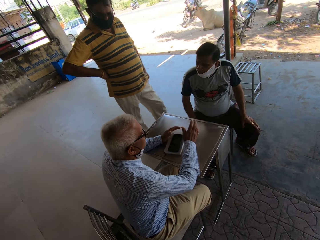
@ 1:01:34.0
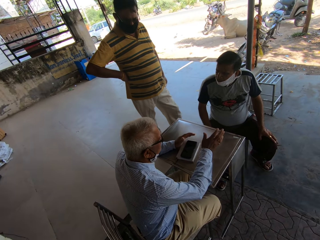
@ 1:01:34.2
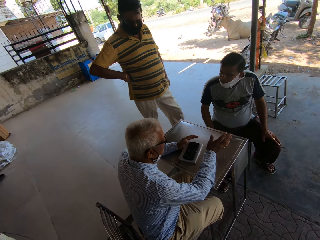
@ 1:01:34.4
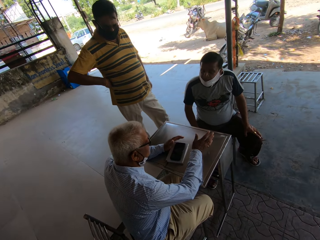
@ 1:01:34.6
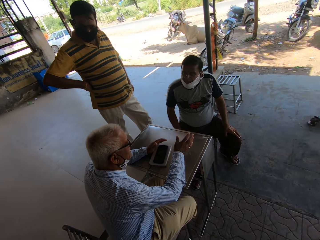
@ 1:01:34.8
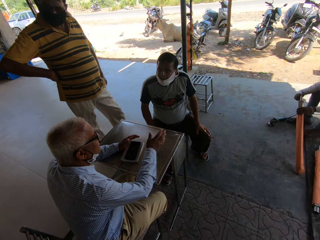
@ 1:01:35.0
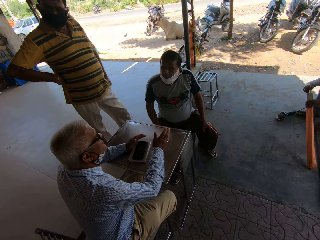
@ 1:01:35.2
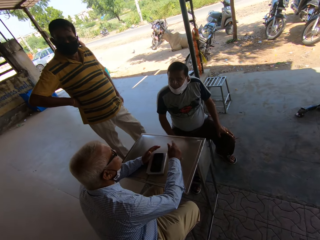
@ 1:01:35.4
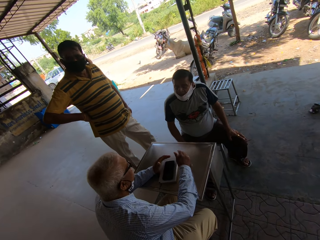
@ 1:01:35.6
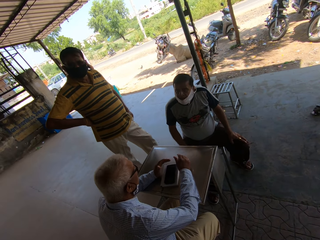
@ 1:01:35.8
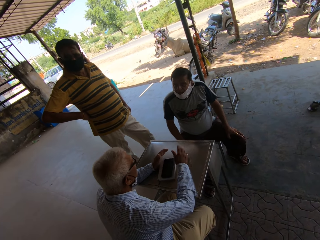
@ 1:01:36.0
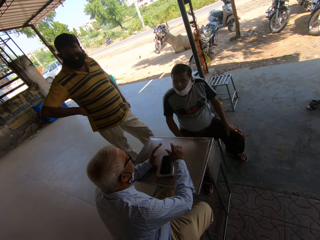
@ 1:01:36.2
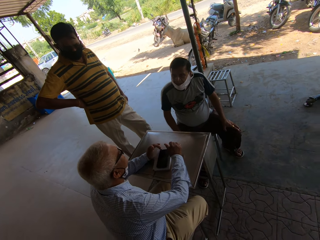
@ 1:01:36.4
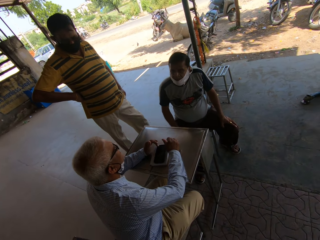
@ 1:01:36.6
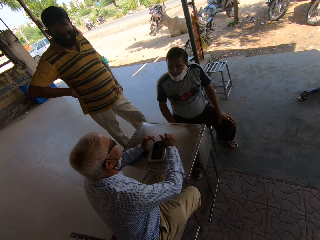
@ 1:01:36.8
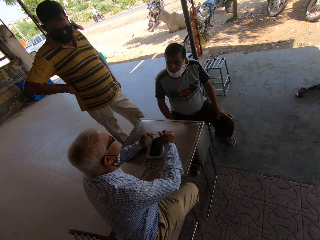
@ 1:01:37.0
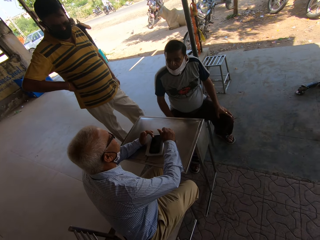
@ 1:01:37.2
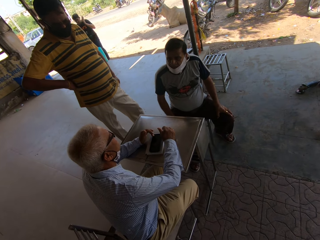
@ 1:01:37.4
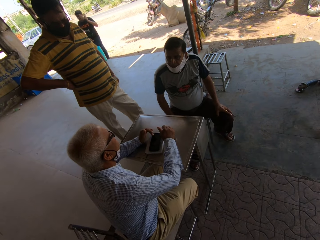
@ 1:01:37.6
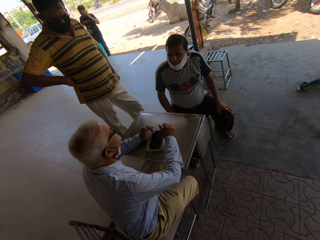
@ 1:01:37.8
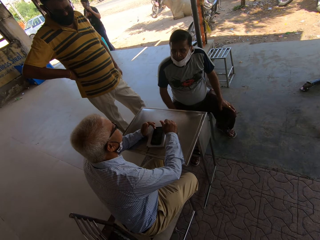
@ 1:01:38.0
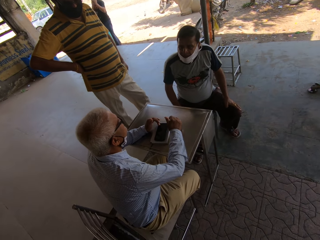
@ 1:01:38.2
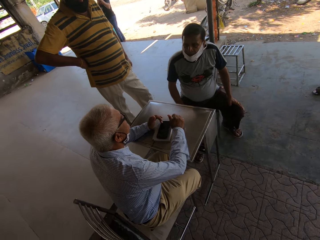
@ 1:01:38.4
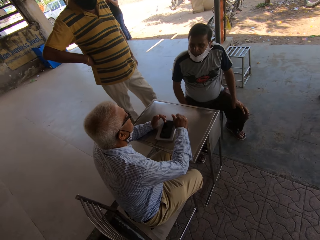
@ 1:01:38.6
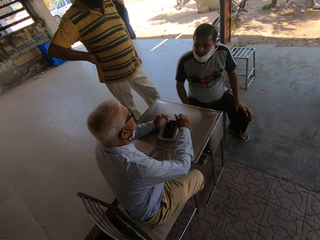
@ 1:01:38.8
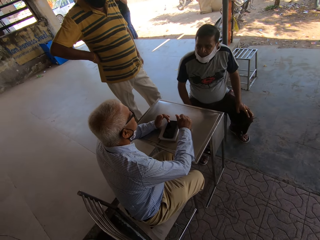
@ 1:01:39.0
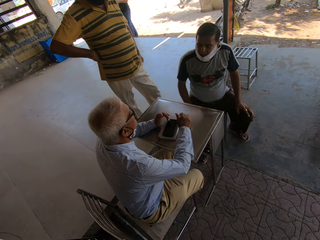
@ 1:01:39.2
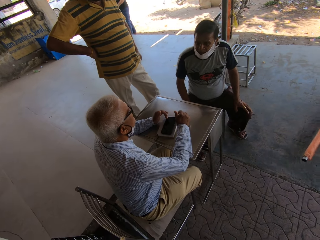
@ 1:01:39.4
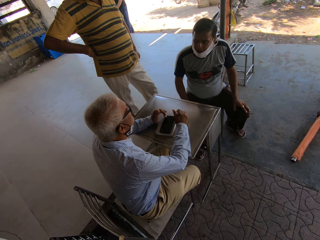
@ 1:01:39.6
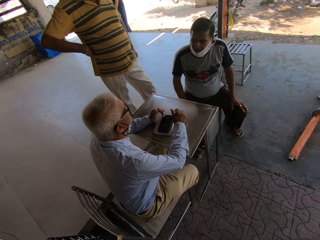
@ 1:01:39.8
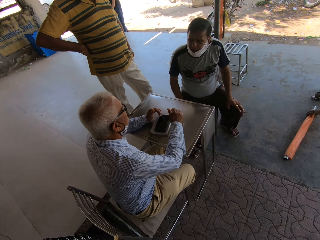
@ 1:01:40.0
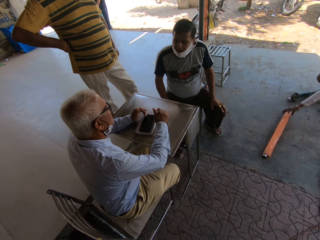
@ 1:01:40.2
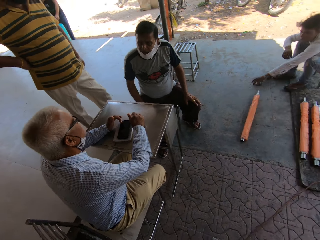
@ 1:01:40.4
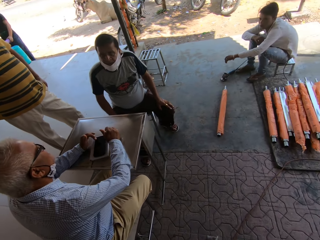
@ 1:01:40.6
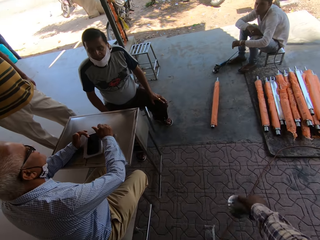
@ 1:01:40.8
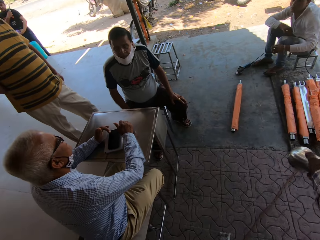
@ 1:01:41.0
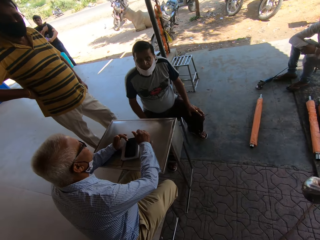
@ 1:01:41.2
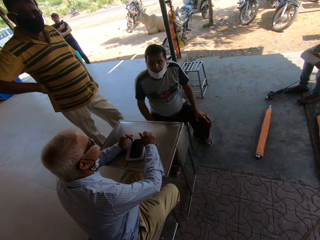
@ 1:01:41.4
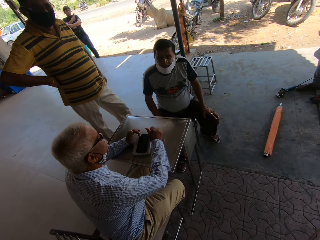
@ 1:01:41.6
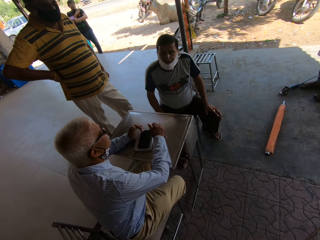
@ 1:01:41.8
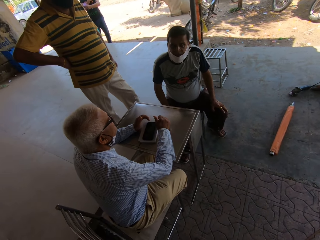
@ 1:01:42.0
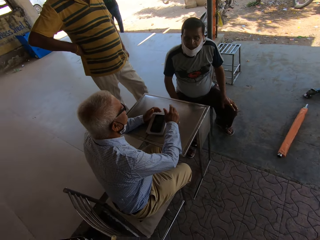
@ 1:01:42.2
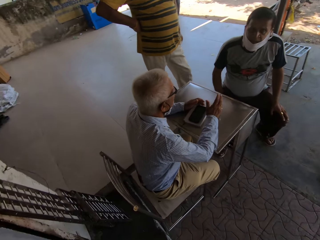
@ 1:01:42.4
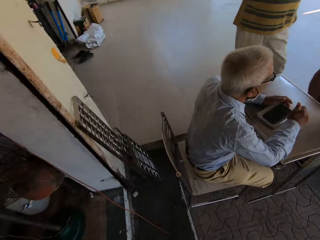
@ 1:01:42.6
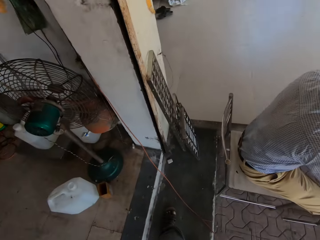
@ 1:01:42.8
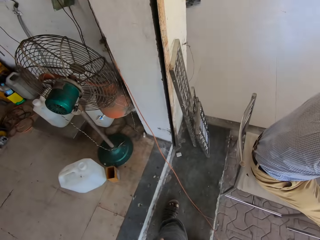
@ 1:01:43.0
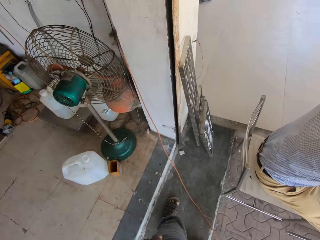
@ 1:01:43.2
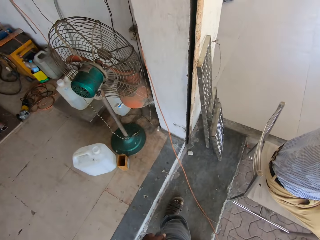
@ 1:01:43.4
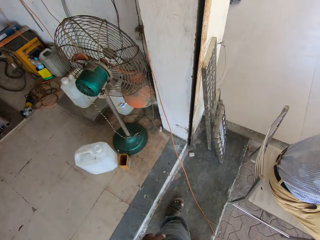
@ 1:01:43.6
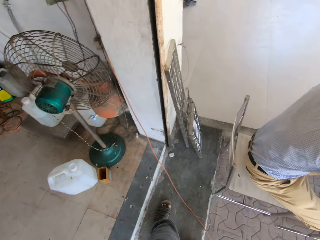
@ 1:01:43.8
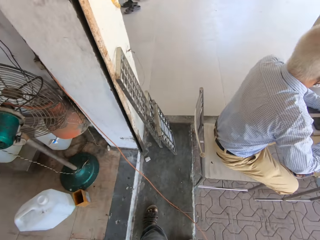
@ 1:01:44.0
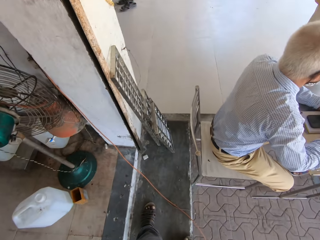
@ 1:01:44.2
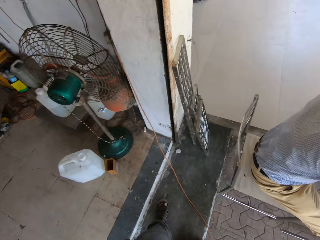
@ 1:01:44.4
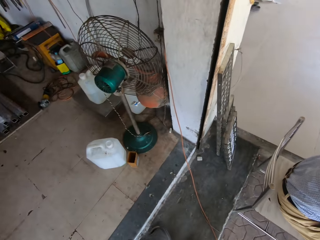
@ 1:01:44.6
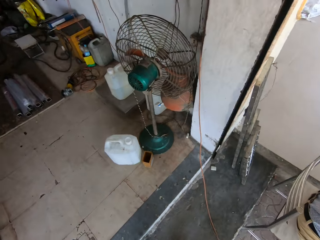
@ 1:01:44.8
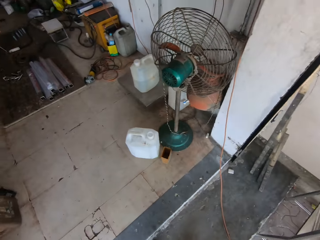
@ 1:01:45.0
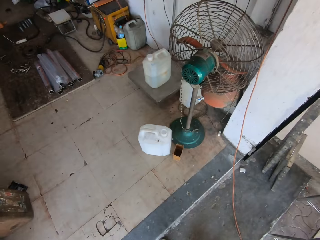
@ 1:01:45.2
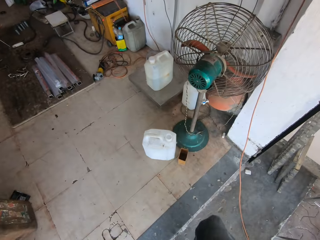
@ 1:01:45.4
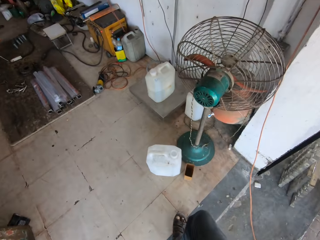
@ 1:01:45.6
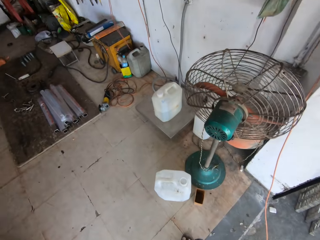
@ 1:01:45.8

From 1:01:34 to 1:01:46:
The camera wearer talks with a man and another man. A man puts the iron rod on the floor with his left hand. The camera wearer moves his hand. He looks at the bottle.

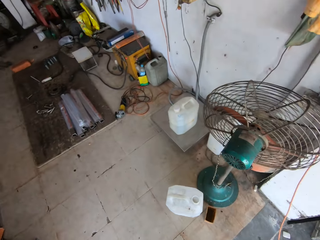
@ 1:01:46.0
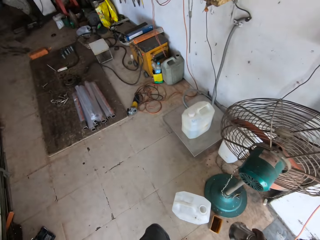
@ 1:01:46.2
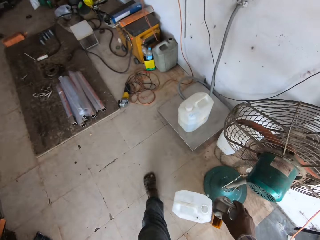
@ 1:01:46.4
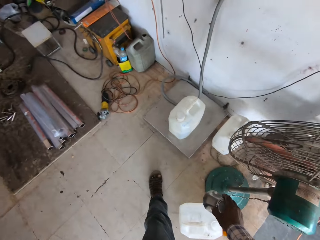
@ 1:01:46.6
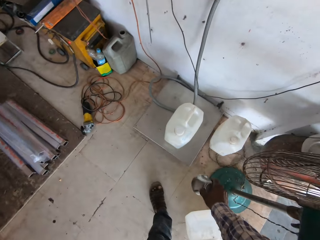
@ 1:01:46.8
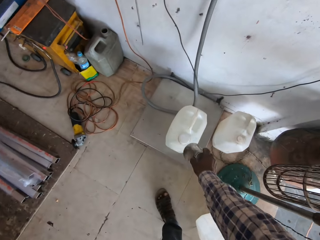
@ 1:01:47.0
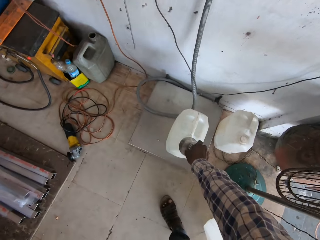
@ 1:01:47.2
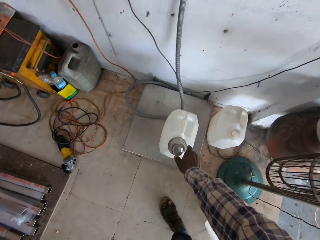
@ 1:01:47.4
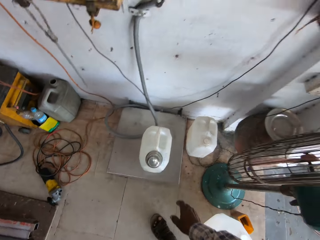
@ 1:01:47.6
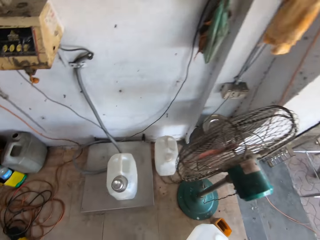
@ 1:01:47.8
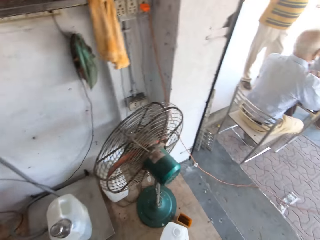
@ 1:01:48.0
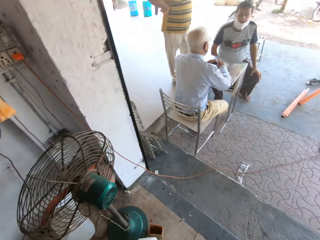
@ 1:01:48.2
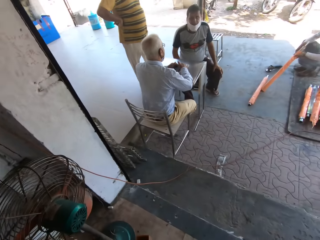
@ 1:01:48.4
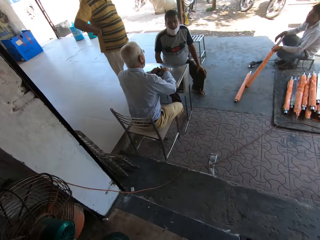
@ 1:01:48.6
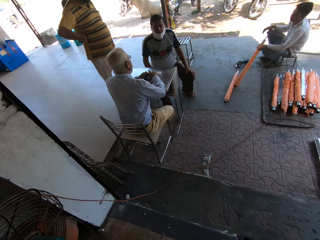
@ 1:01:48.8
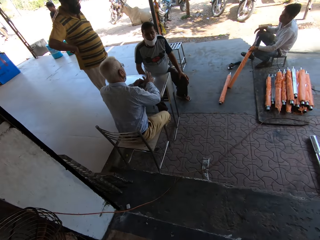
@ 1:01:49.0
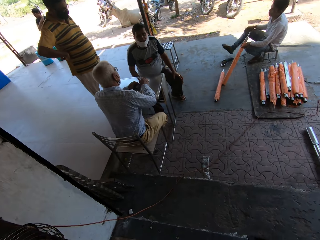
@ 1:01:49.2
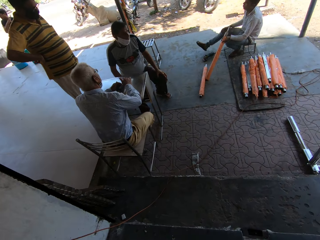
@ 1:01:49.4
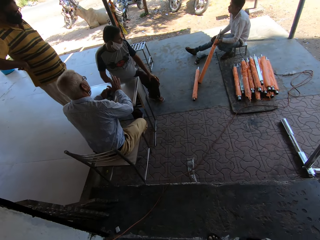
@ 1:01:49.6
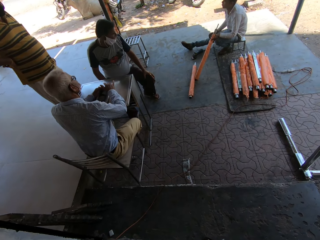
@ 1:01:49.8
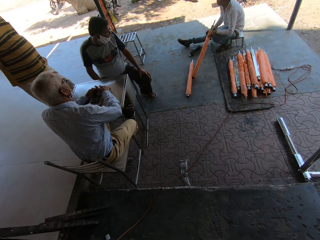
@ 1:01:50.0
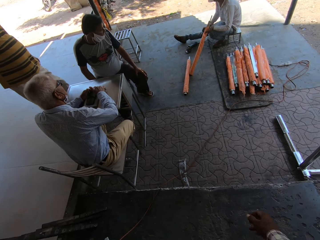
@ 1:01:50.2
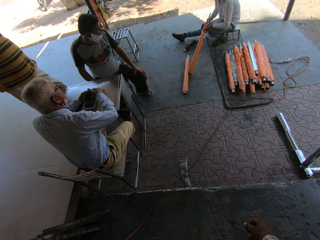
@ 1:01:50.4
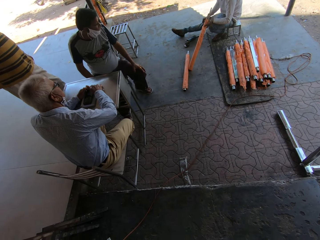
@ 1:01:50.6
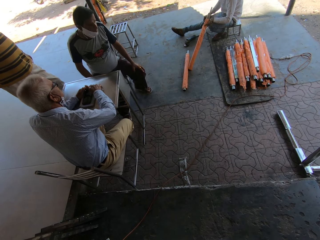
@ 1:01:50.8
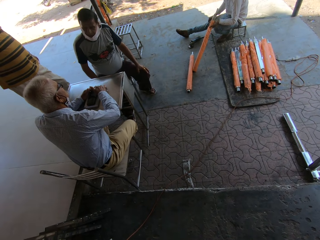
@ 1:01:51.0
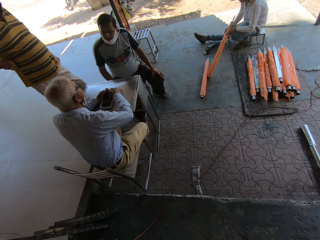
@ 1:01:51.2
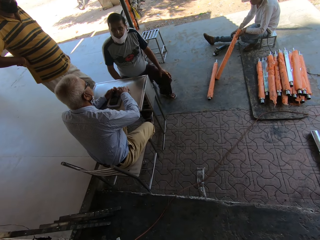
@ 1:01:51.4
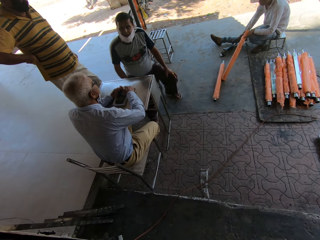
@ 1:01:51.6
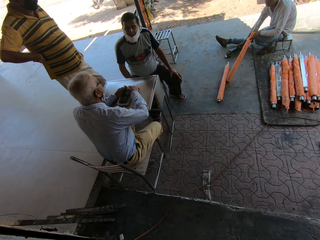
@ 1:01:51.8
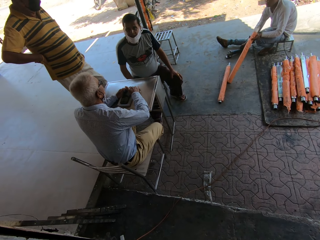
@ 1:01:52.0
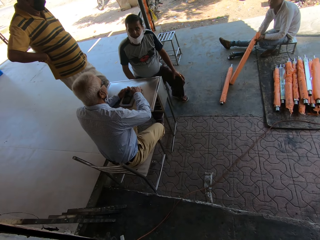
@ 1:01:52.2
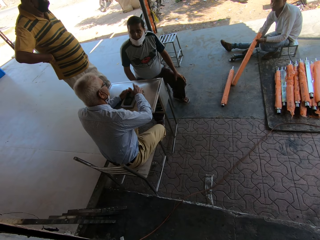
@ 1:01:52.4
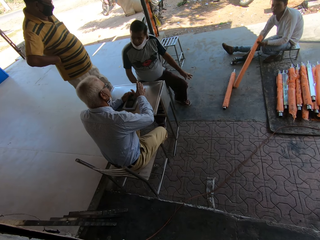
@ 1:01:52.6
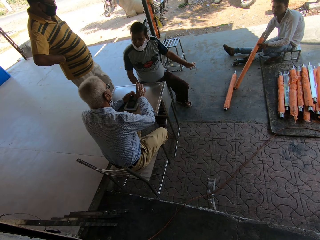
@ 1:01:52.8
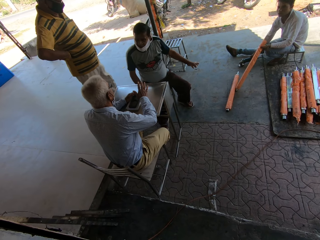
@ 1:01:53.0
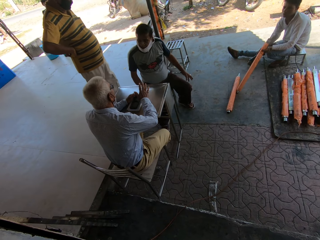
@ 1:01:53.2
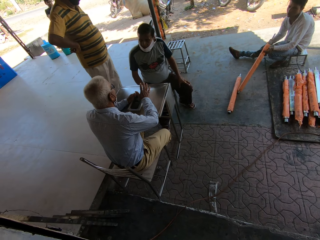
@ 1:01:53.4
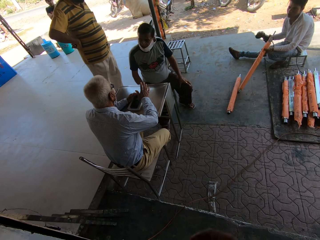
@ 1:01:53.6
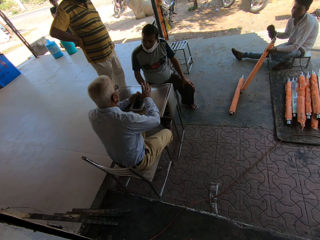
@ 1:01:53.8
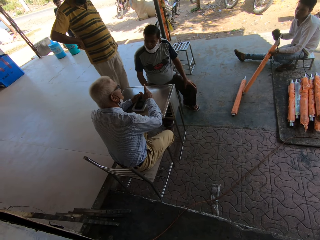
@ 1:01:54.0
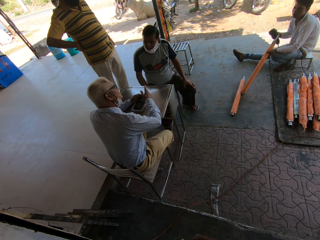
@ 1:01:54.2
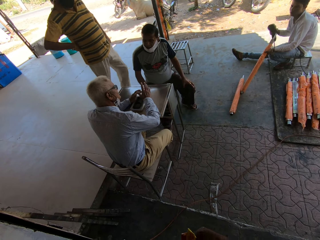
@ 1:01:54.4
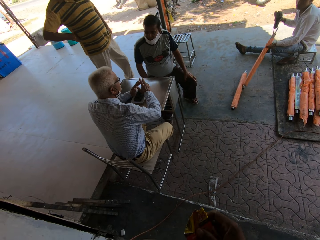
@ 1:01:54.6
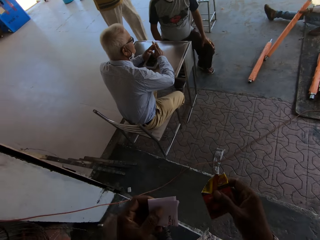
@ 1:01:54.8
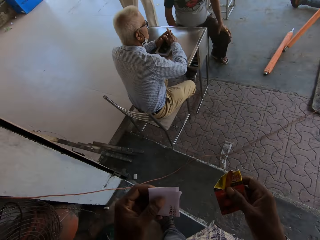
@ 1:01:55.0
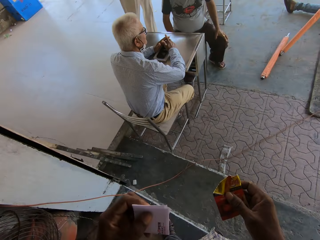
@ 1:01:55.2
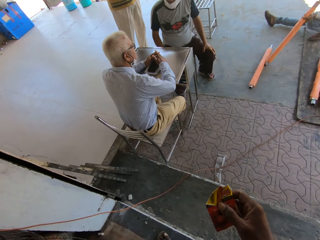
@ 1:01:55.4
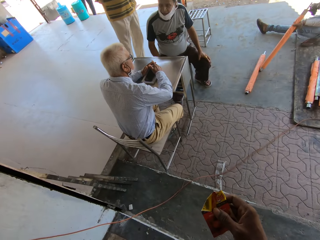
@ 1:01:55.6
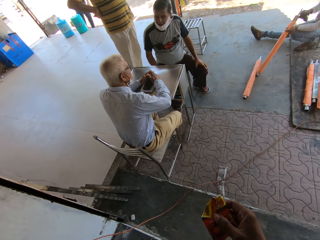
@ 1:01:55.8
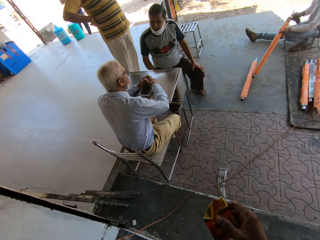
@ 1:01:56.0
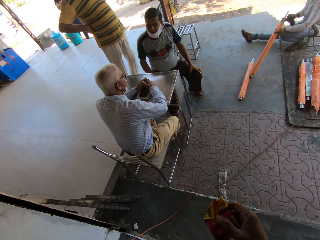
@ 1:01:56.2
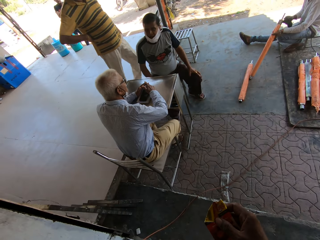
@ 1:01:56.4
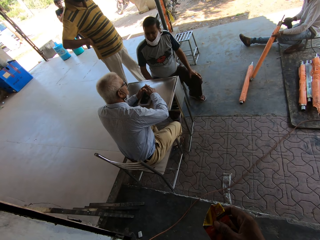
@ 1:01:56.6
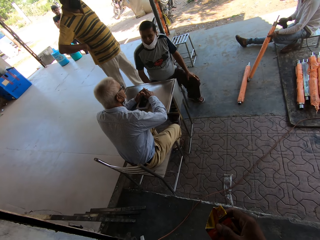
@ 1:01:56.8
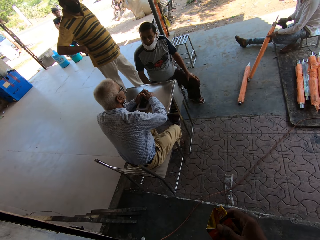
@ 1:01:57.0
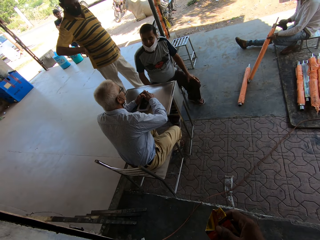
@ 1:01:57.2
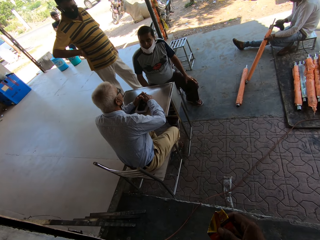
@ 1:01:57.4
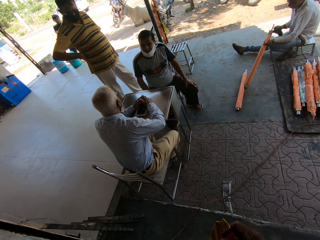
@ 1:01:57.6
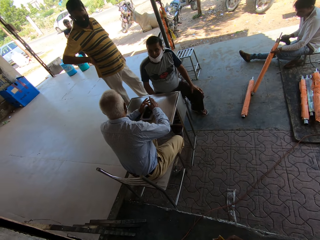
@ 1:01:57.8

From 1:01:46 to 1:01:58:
The camera wearer drops the cup on the keg with his right hand. He covers the bottle with the cup. He talks with a man and another man. A man picks up the angle grinder on the floor with his right hand. The camera wearer holds a supplement in his right hand and a prescription in his left hand. He puts the prescription in his pocket with his left hand. The man operates the angle grinder with his right hand. The camera wearer puts his hand up.
